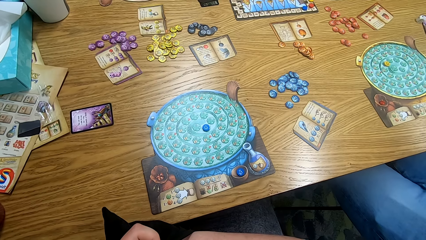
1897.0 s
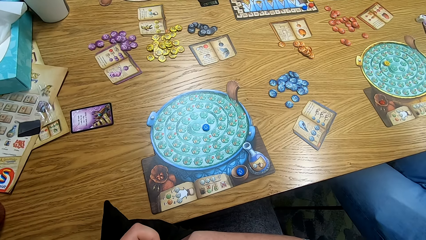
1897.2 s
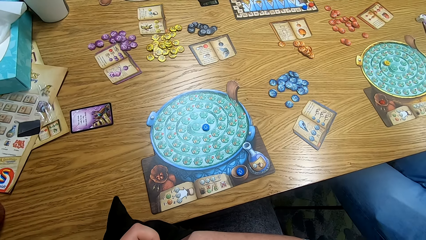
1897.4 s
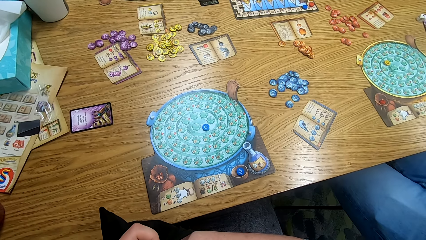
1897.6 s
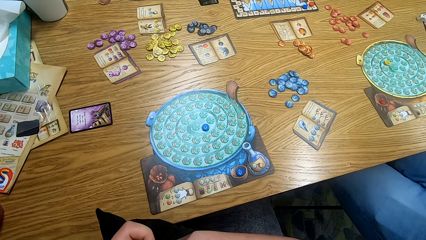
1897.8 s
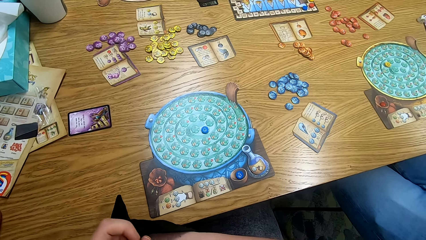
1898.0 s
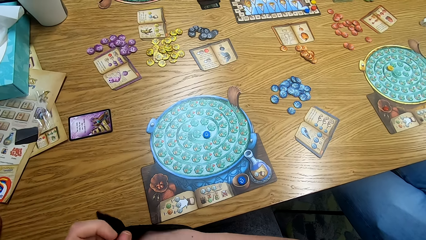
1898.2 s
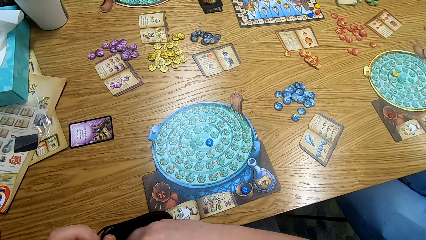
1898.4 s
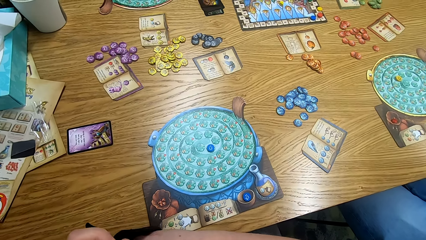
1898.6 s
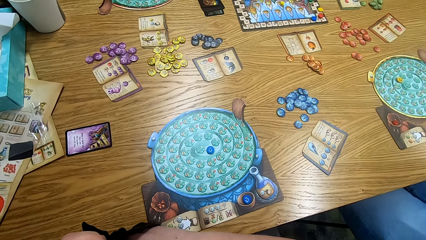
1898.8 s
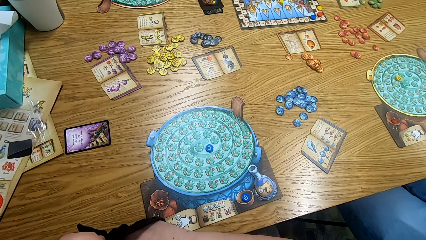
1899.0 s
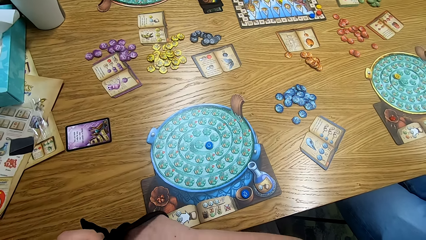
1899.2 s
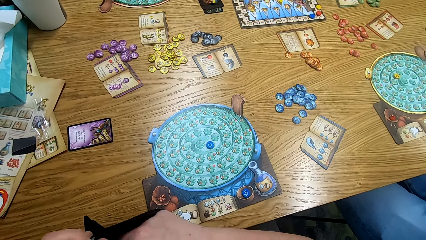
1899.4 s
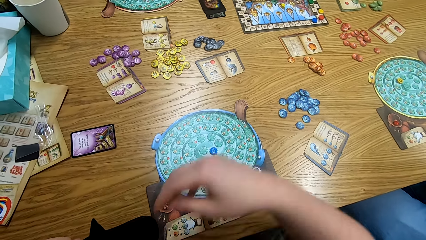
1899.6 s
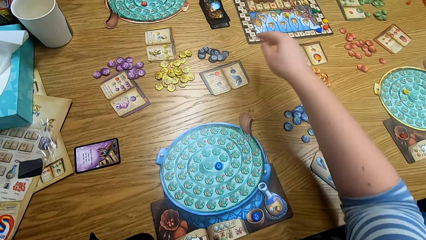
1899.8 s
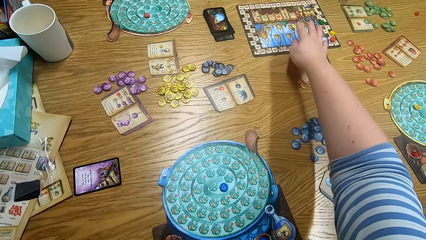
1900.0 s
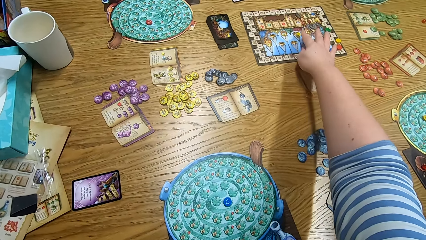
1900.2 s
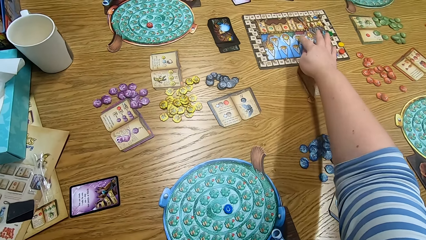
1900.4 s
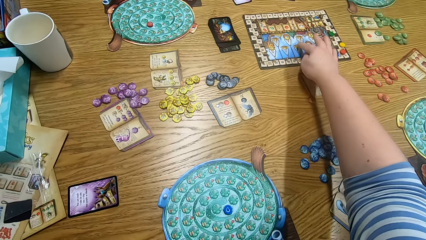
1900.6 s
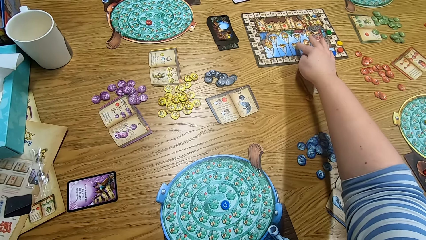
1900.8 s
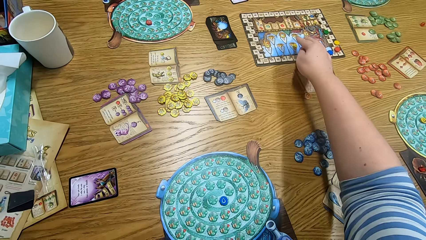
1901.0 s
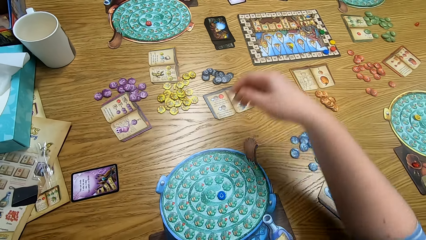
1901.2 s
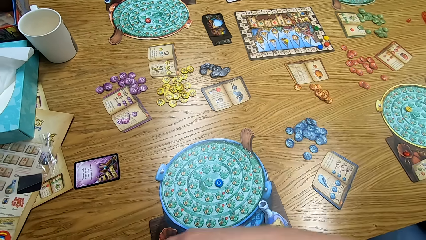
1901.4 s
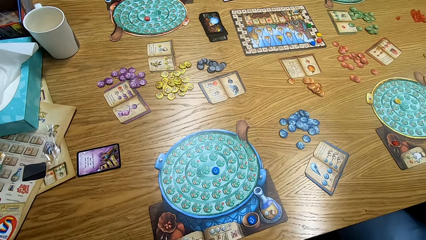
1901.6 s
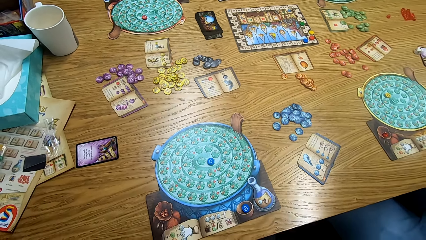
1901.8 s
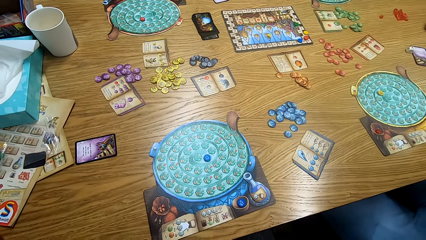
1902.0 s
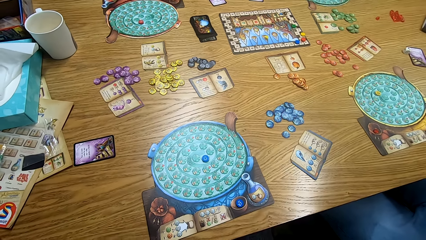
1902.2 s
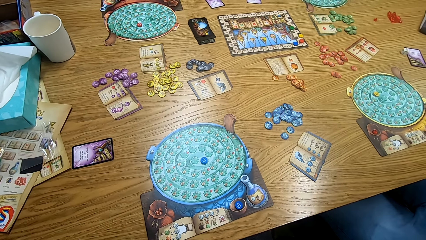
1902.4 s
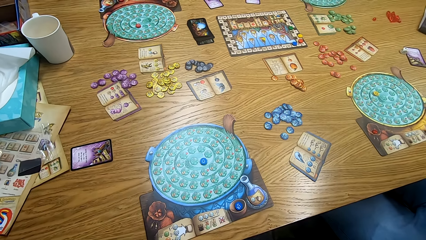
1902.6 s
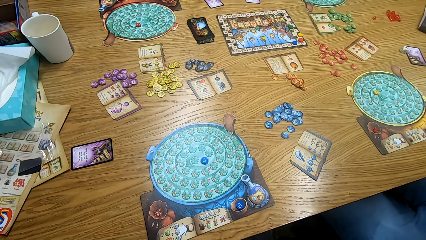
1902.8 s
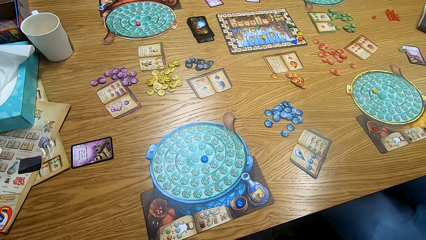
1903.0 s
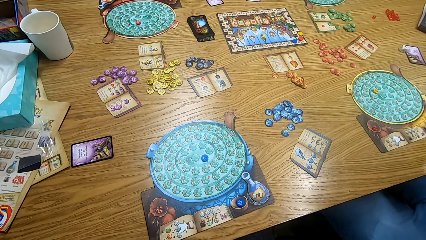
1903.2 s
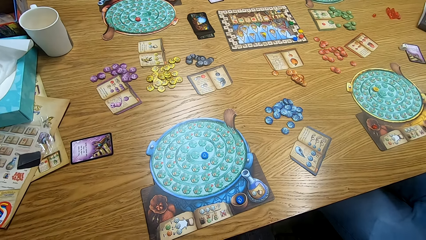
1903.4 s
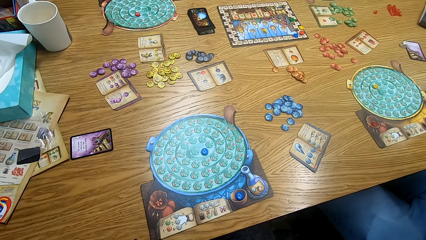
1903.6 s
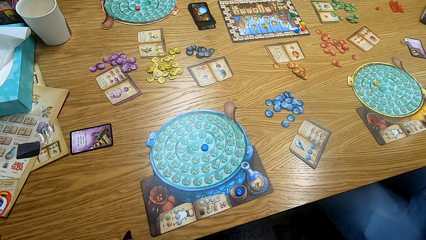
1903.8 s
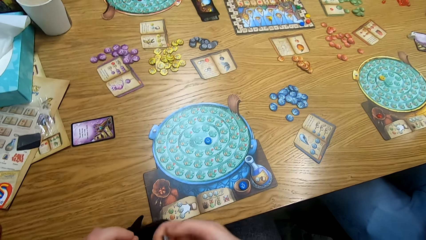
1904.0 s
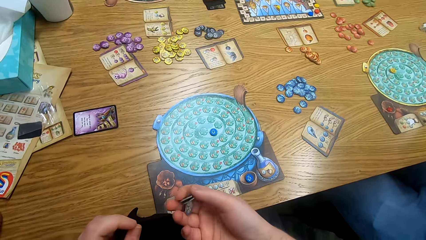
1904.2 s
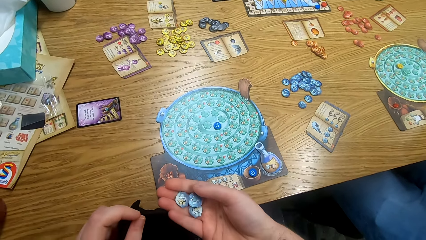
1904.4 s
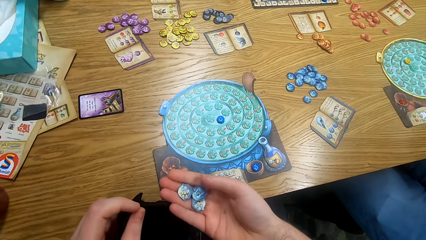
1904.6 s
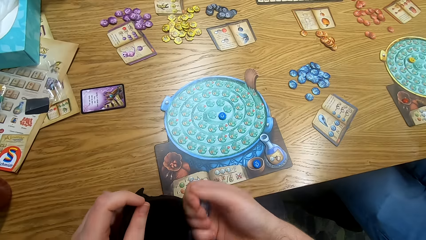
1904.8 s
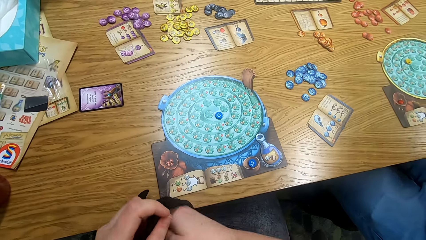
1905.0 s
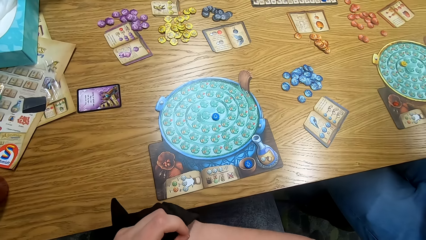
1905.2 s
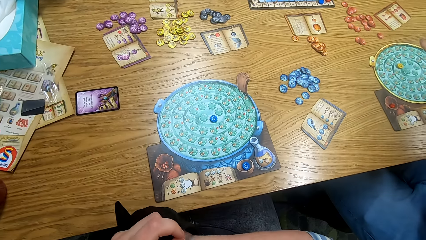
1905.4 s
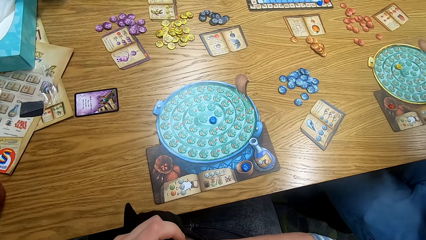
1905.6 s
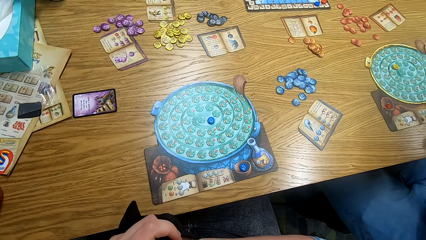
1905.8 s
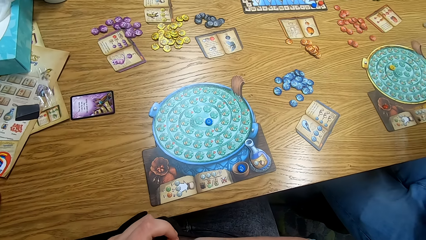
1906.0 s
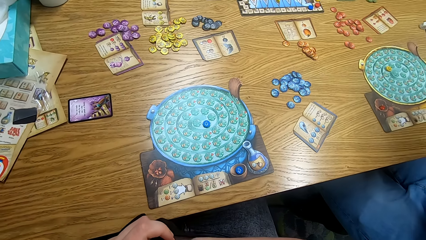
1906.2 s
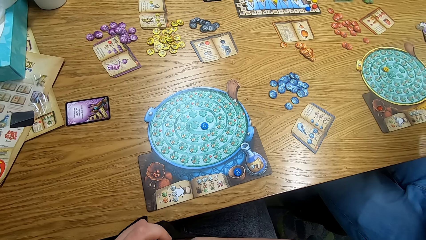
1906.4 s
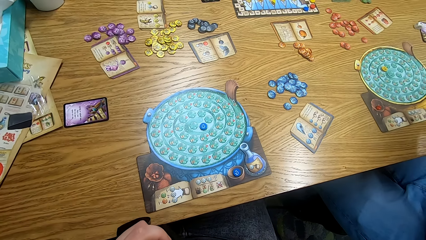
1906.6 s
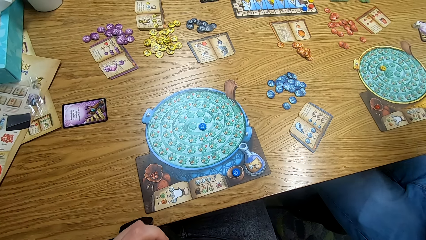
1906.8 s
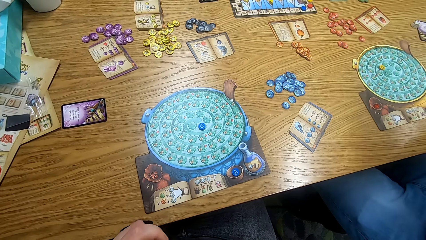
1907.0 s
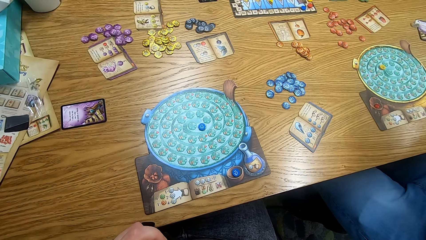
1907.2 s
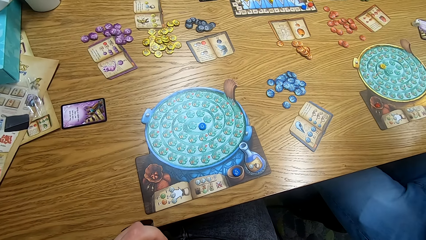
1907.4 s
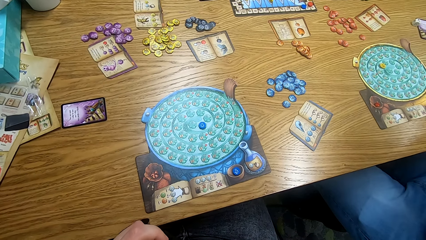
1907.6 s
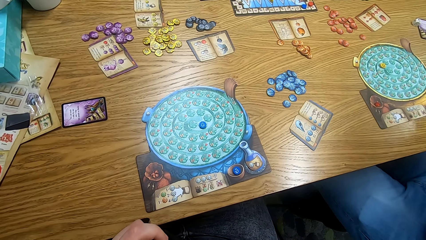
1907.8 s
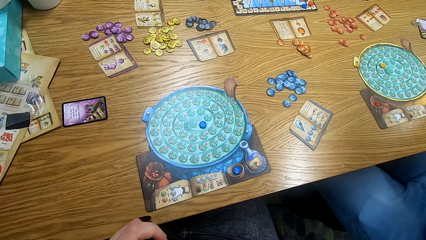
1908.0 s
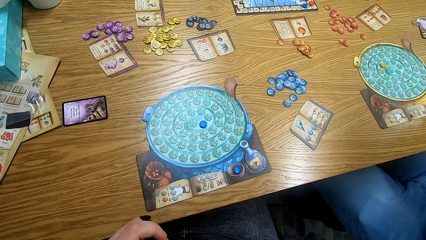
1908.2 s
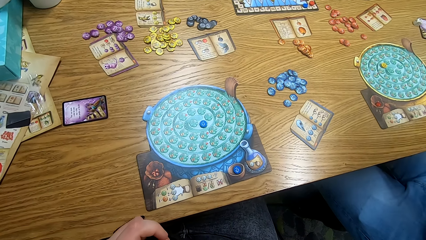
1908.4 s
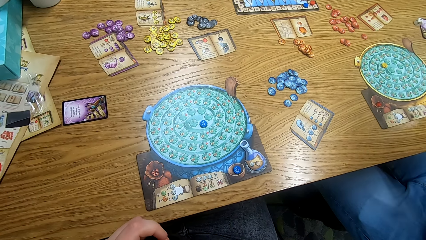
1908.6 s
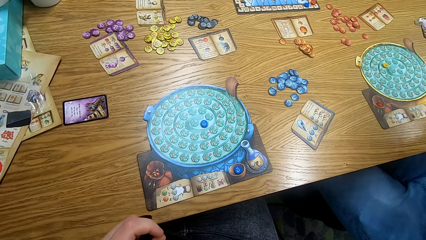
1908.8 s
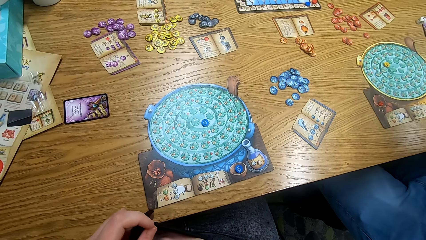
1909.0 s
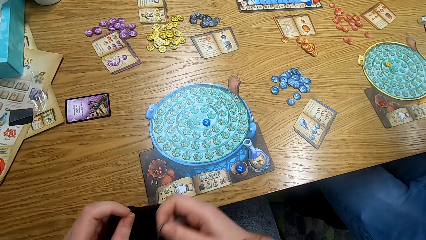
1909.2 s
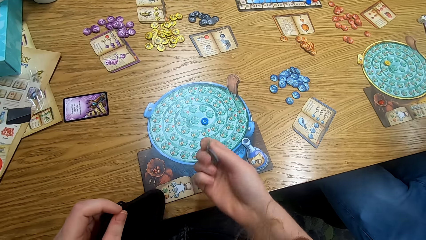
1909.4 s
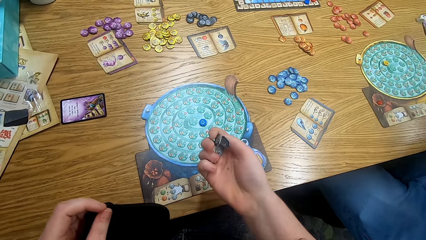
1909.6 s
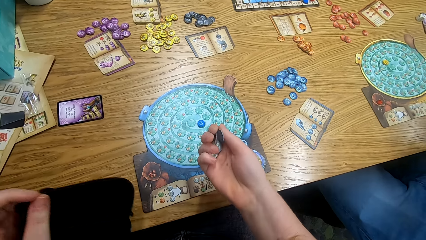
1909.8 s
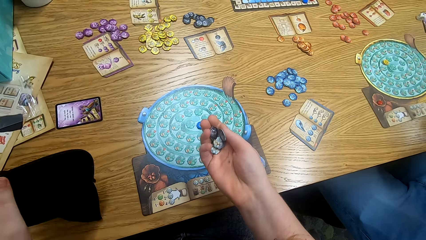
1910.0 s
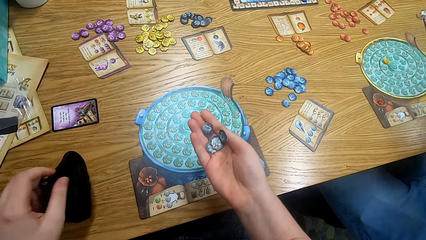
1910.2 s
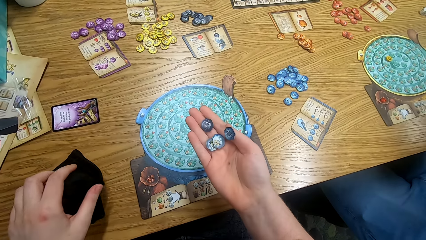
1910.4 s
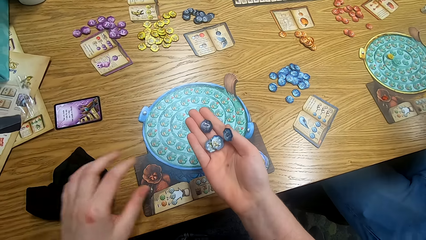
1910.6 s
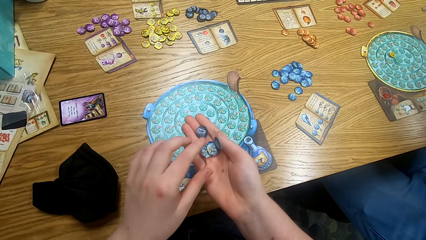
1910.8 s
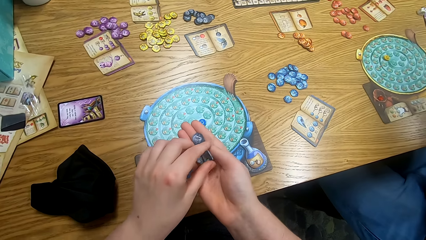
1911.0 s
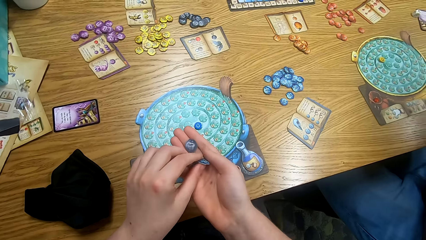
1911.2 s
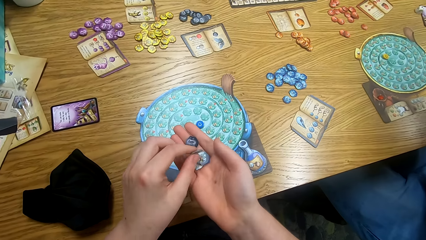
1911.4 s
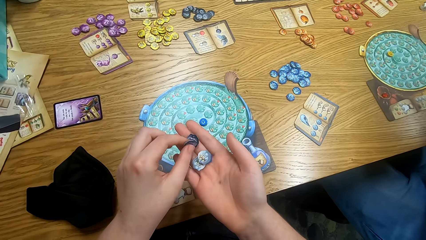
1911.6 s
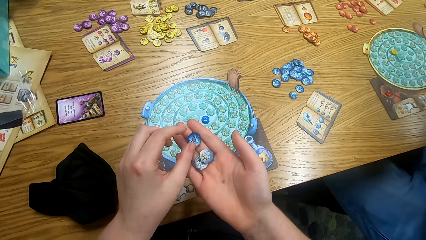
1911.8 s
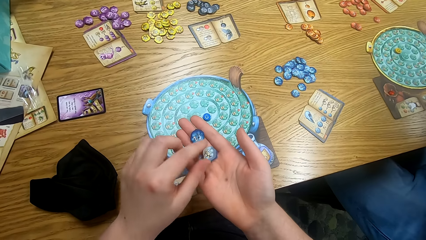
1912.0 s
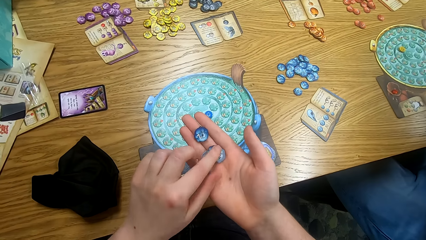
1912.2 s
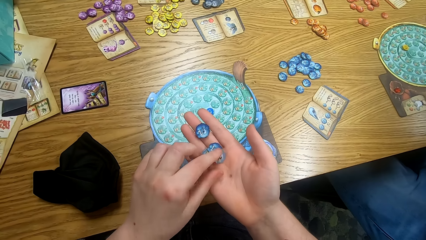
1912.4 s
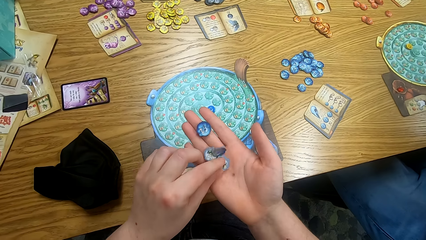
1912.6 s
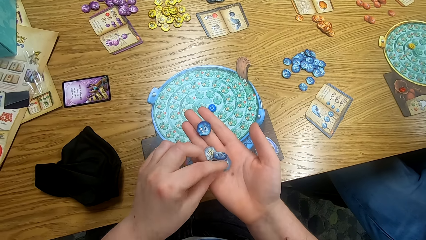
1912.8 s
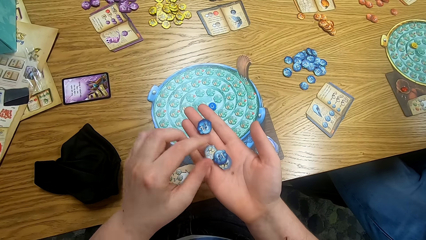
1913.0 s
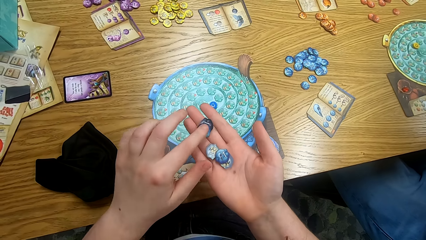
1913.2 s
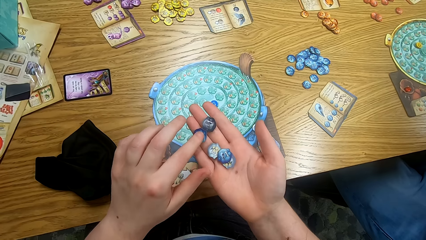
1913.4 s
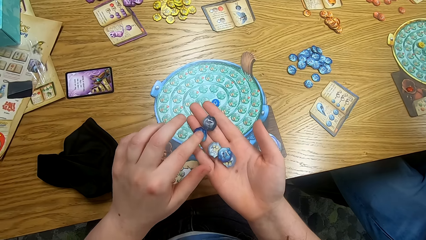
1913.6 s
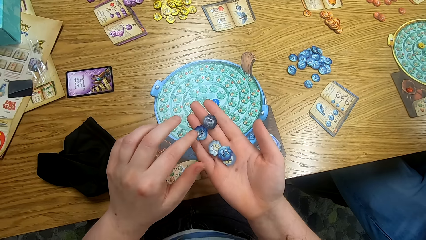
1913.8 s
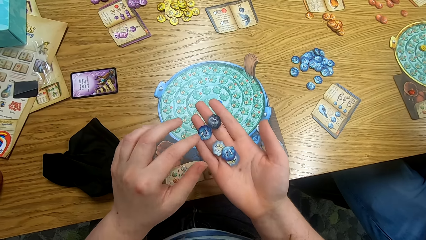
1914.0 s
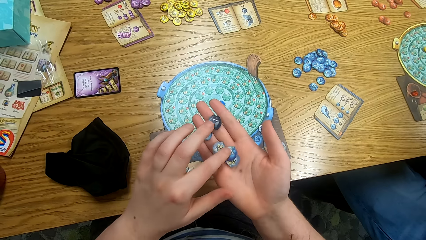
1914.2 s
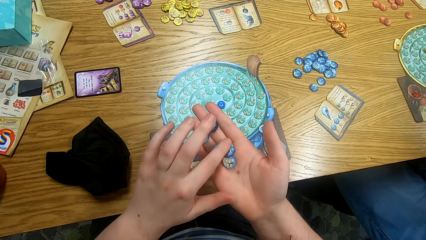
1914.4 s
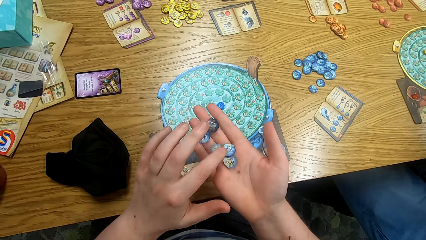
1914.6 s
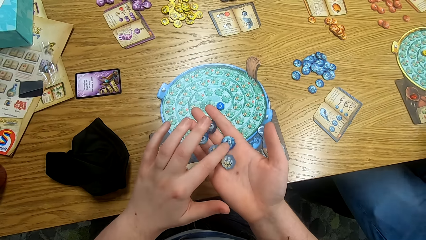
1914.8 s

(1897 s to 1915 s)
The camera wearer looks around. He holds the bag. He moves a chip on the board. He pulls something. He picks up the tokens from the bag. He looks at the tokens in his hand. He places the bag on the table. He arranges something on the palm.
